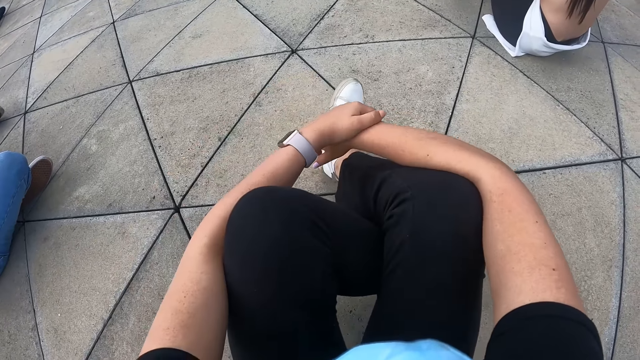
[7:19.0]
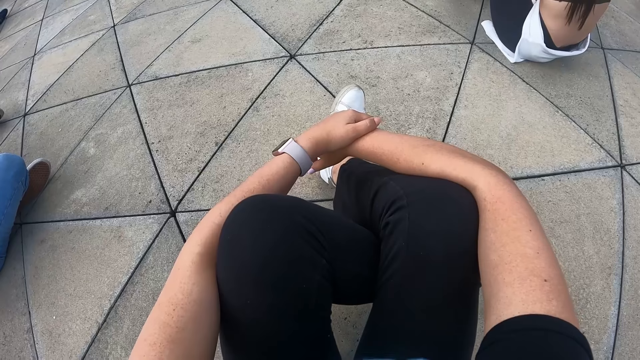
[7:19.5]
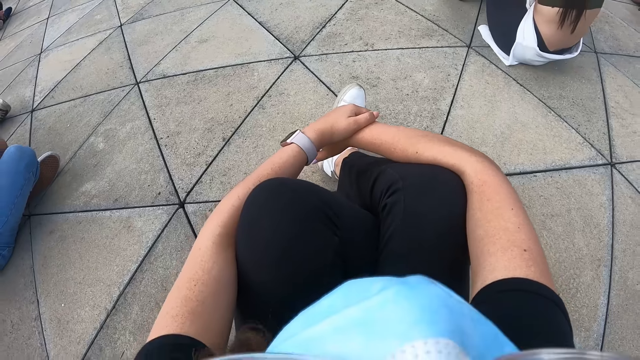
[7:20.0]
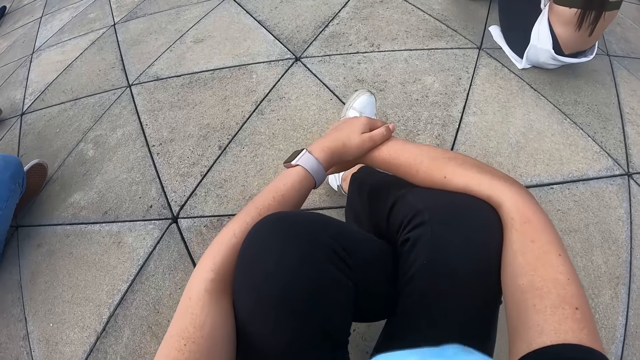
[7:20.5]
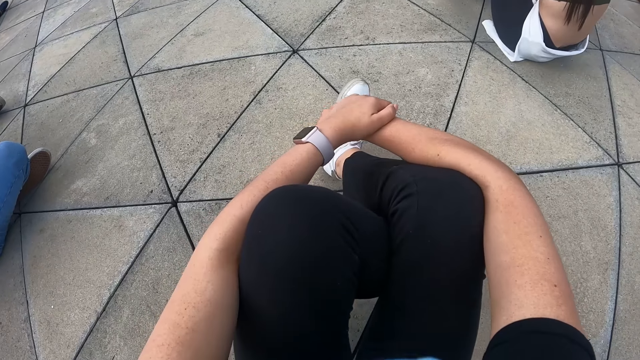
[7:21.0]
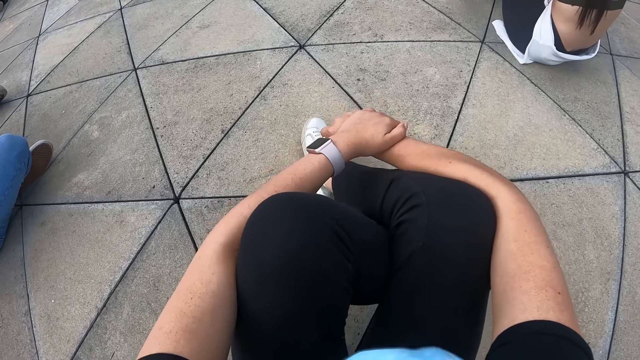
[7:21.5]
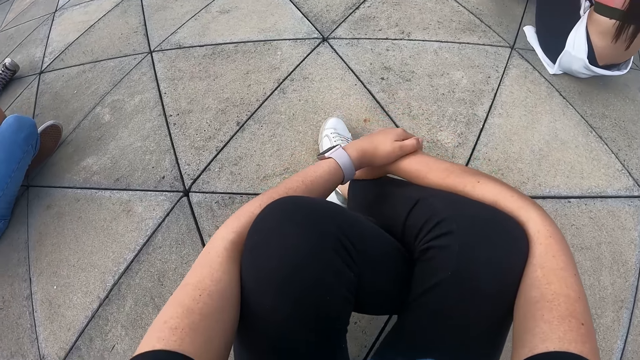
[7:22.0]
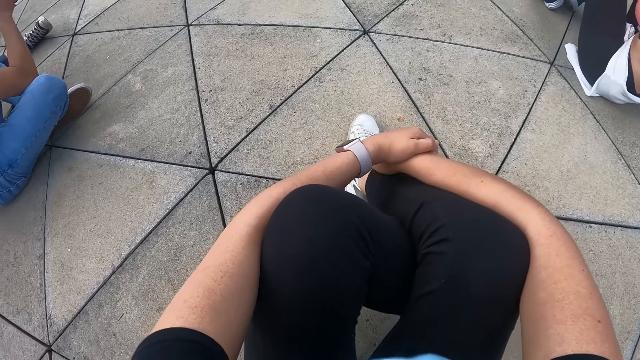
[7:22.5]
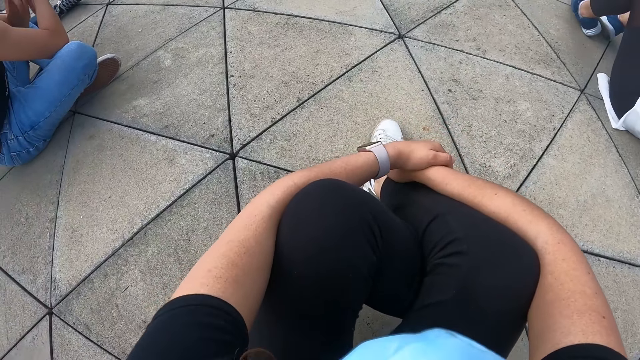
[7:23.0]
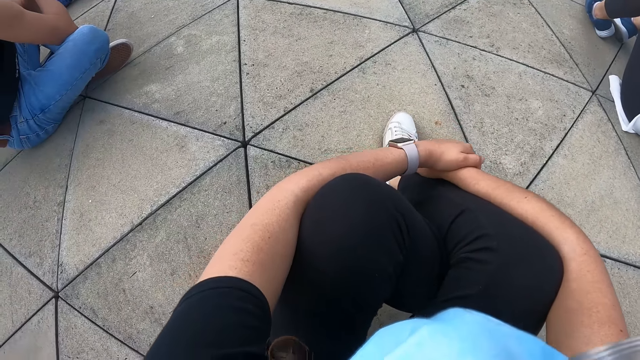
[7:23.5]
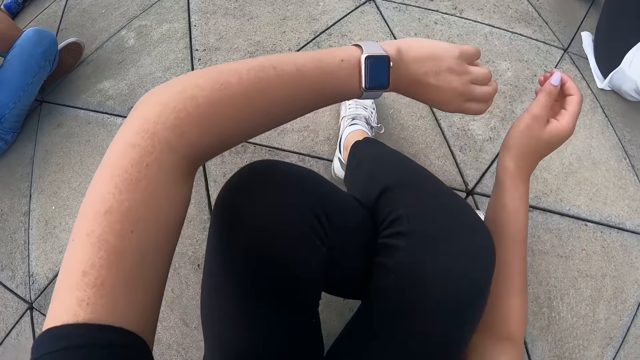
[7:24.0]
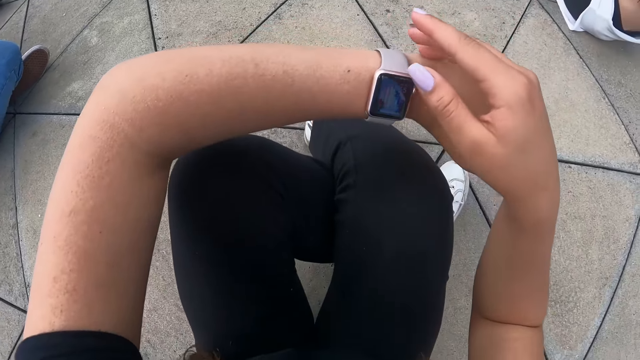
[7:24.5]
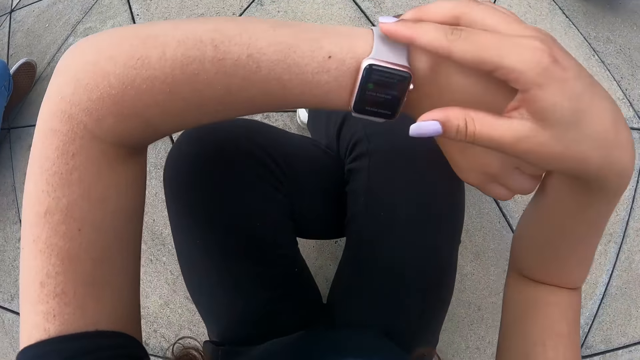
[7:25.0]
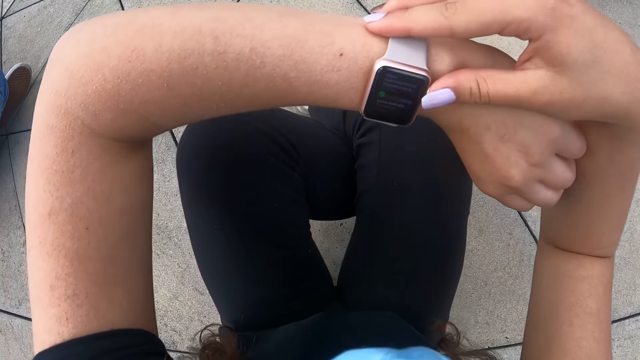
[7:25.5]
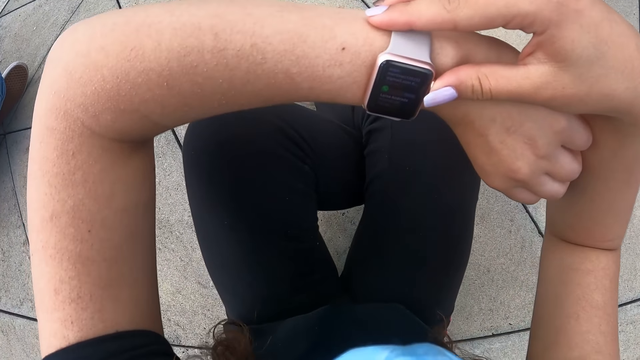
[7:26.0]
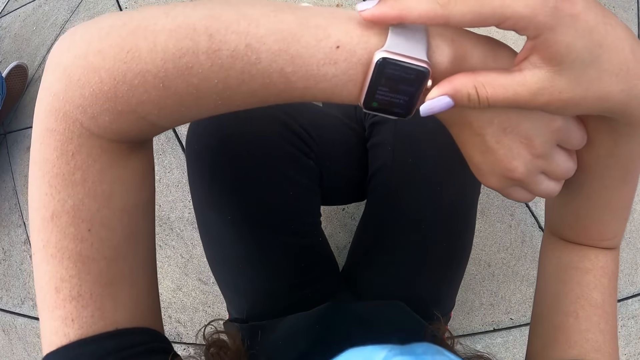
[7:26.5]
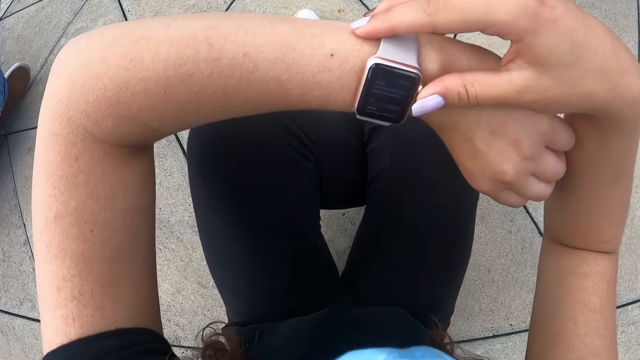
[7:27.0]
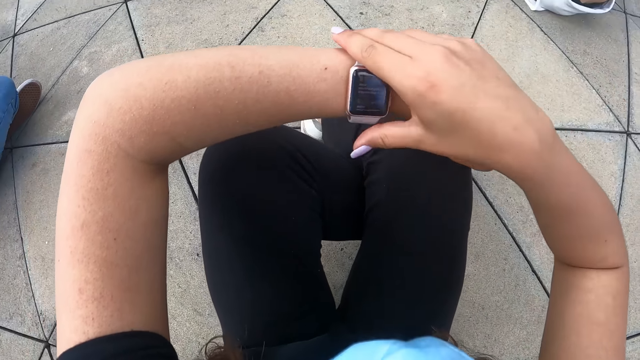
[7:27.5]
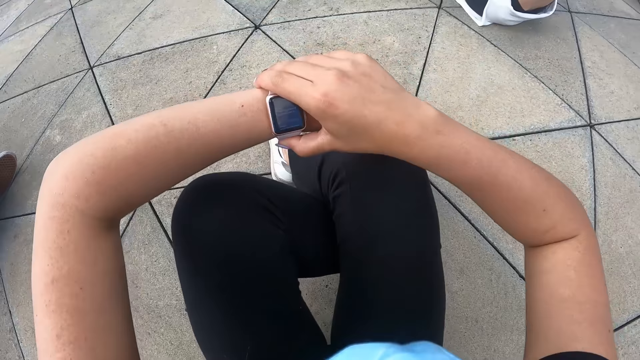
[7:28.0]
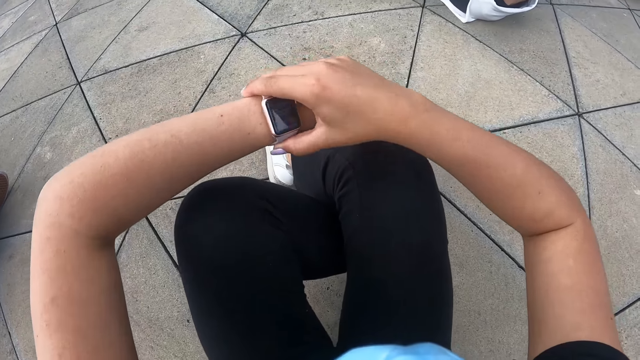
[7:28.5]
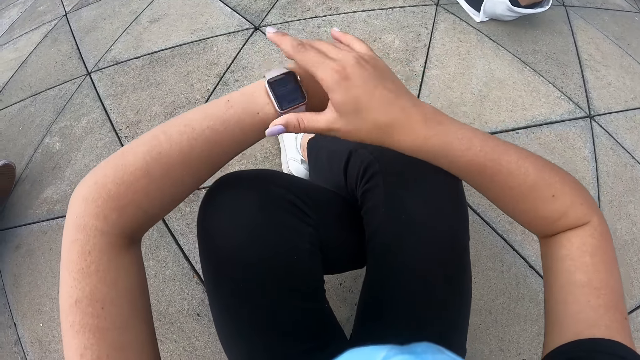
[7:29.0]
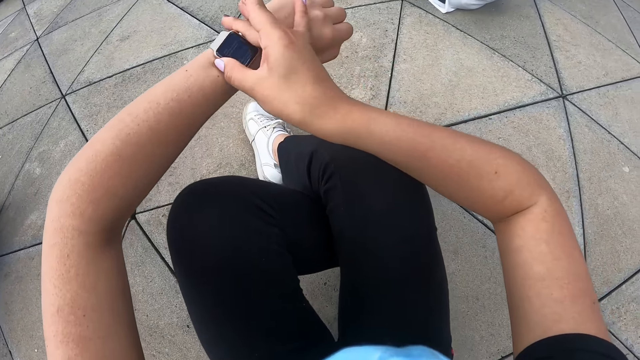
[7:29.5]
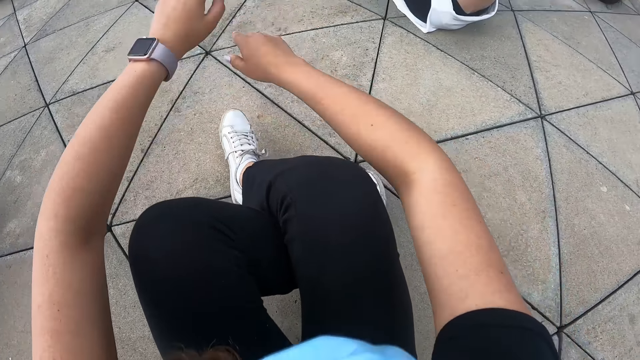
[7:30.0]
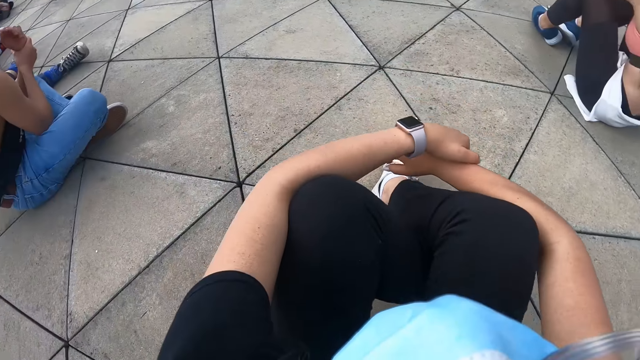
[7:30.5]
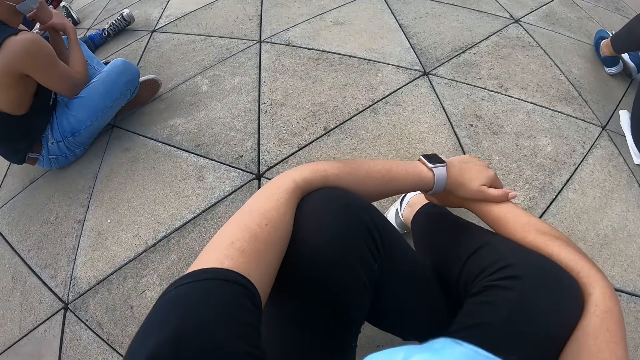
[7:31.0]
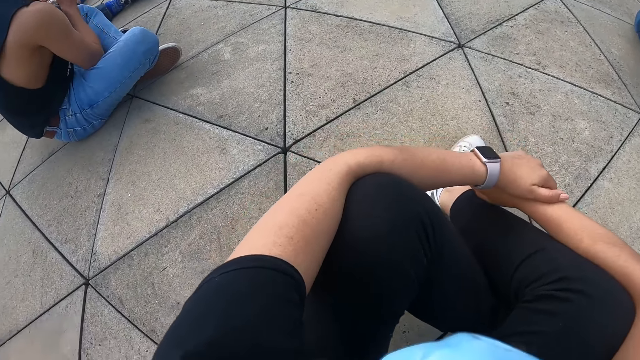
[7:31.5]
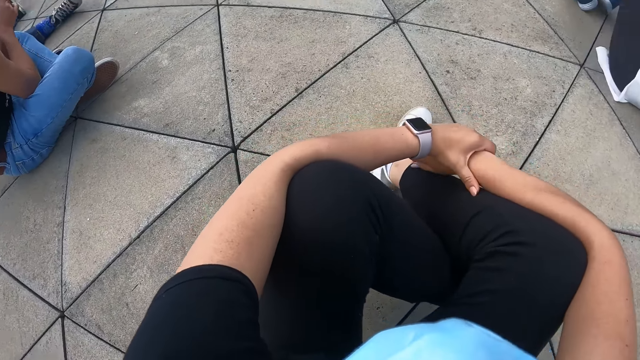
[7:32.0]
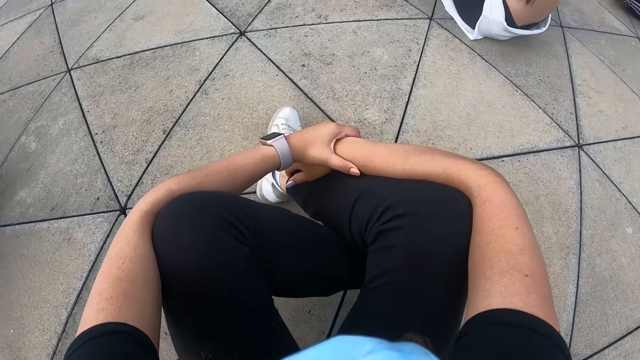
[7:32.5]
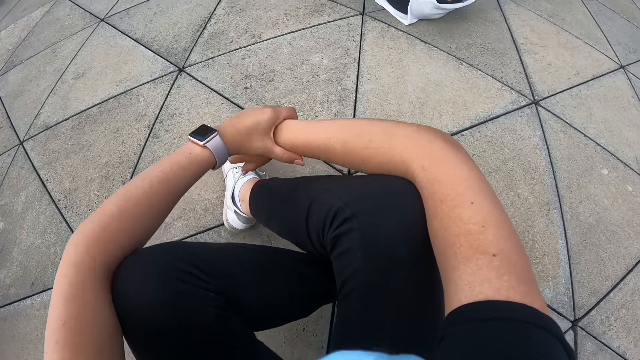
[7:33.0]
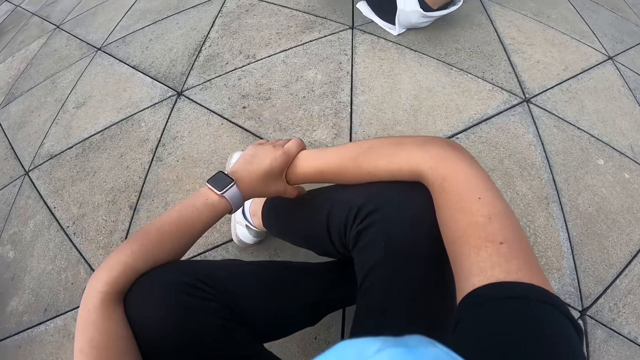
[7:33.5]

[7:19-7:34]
The camera wearer touches her watch. She operates her watch with her right hand. She looks around the field.

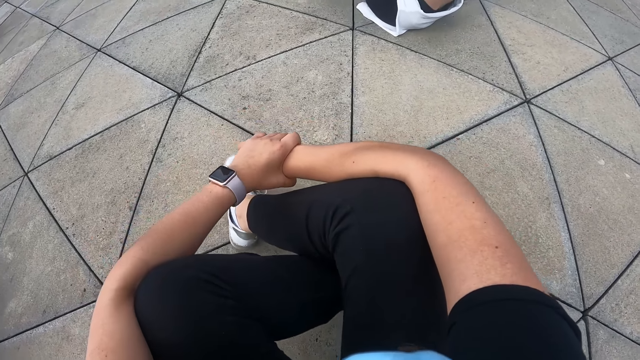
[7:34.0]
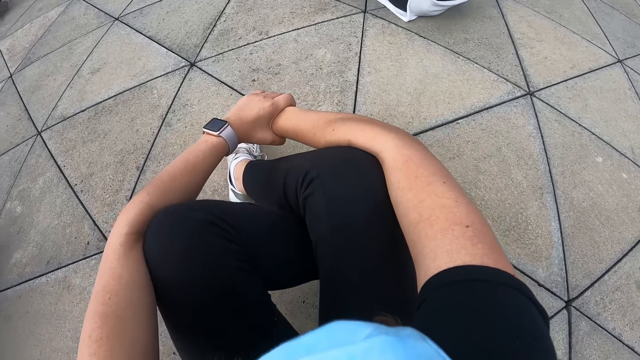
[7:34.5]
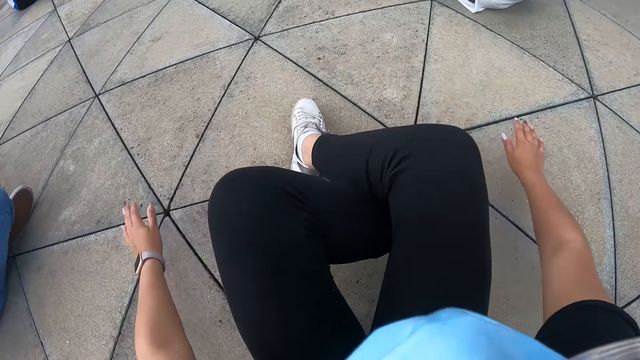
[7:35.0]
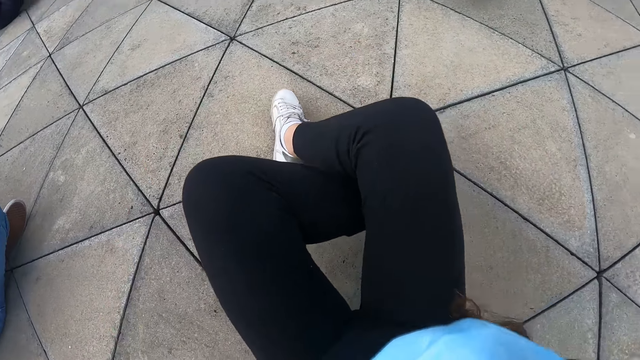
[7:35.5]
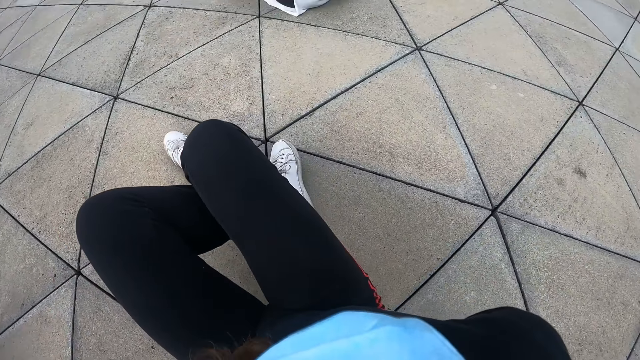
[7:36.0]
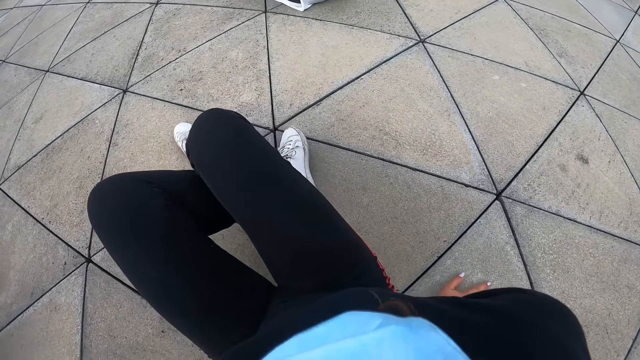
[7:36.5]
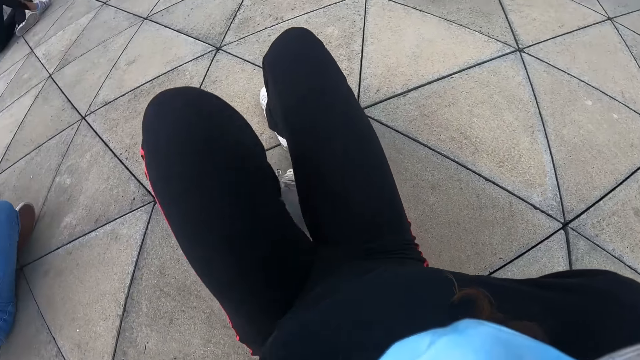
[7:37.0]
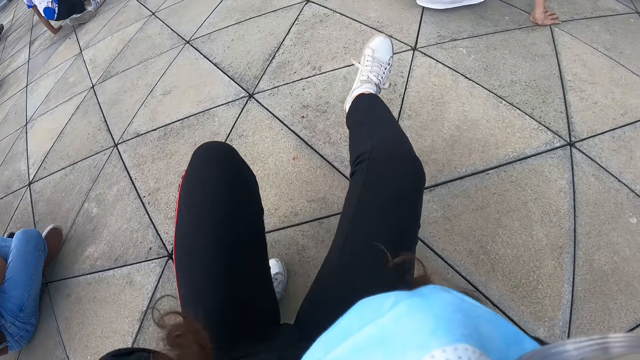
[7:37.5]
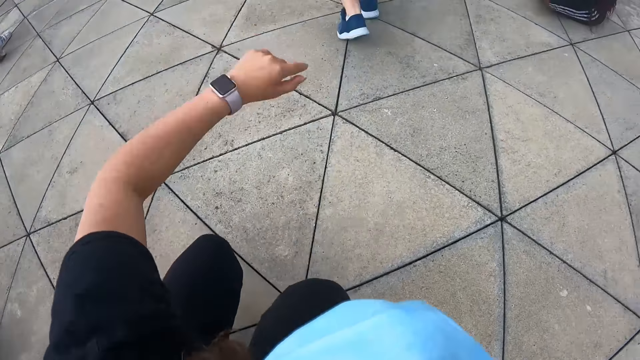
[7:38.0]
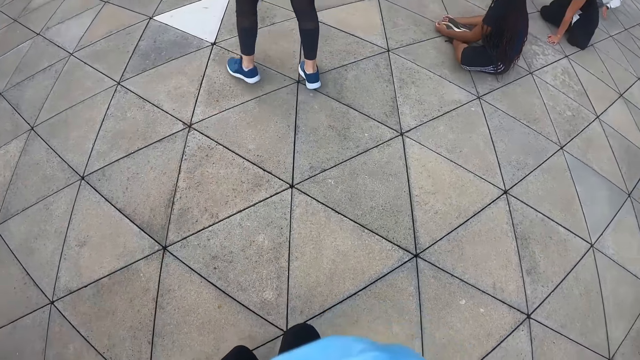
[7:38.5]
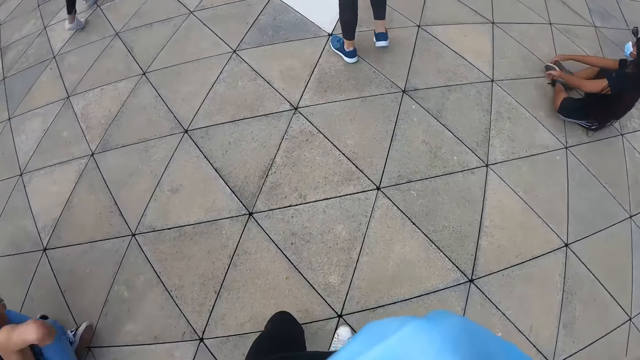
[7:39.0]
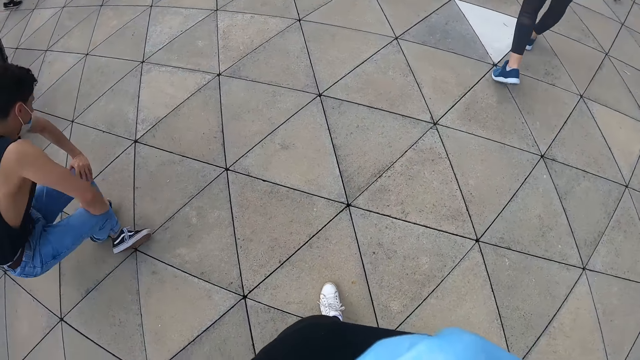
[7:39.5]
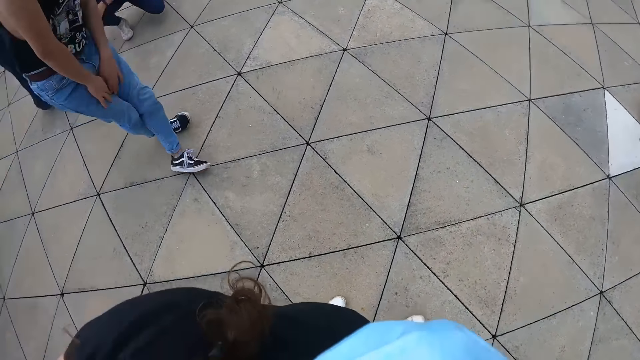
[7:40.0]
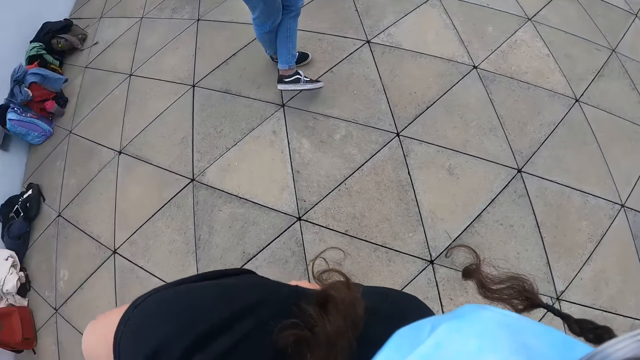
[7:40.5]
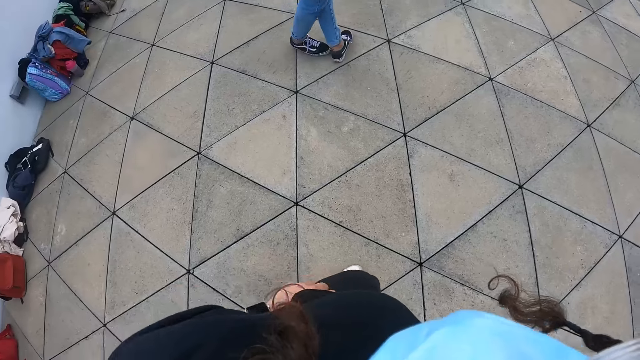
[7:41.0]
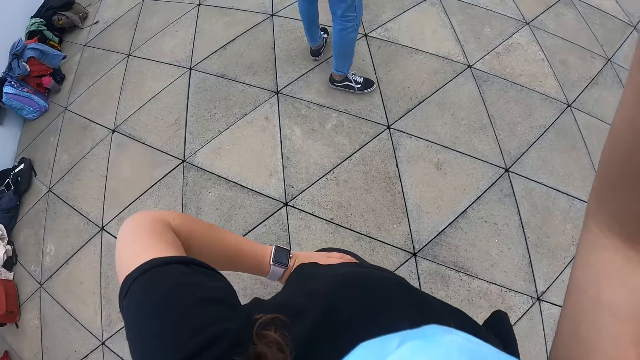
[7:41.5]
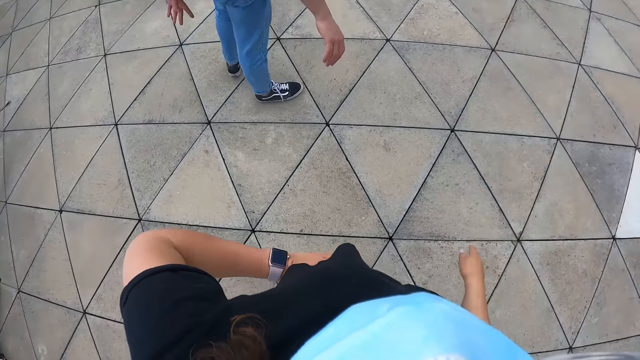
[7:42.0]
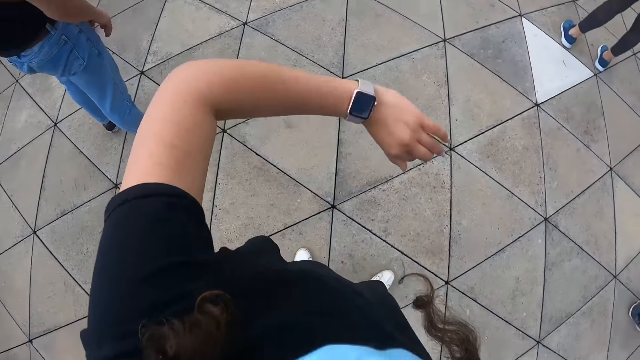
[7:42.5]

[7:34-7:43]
The camera wearer puts down her hands. She stands up from the ground. She looks around the field.
